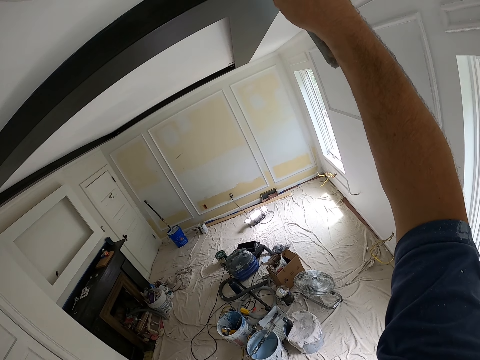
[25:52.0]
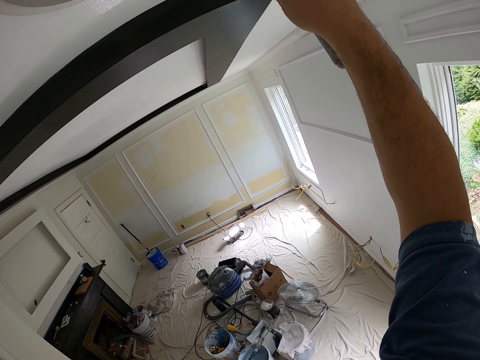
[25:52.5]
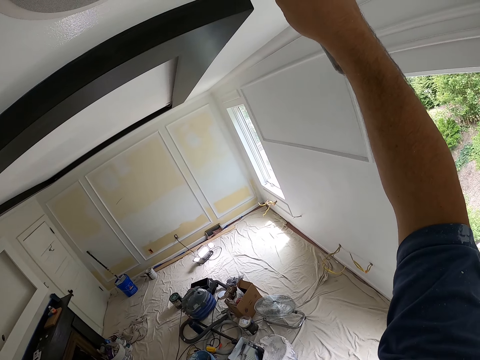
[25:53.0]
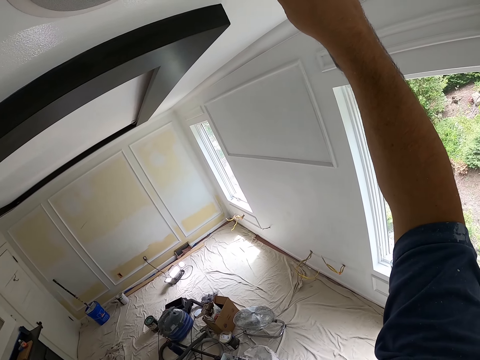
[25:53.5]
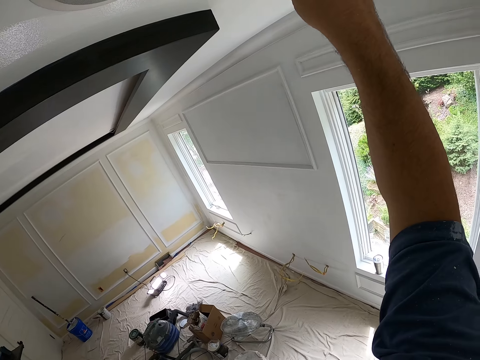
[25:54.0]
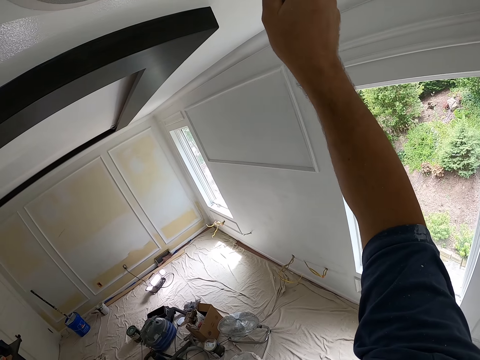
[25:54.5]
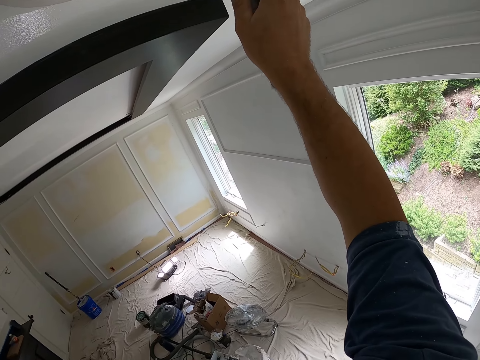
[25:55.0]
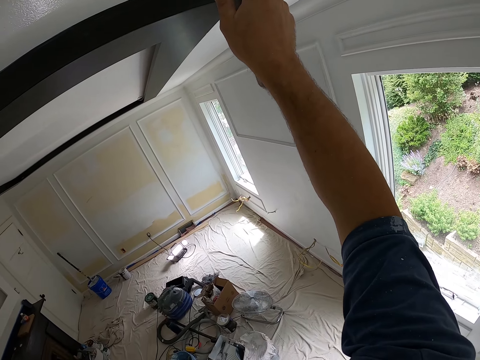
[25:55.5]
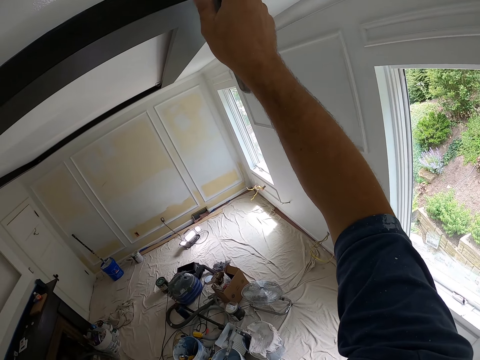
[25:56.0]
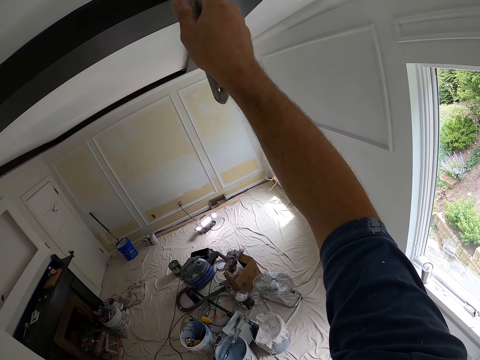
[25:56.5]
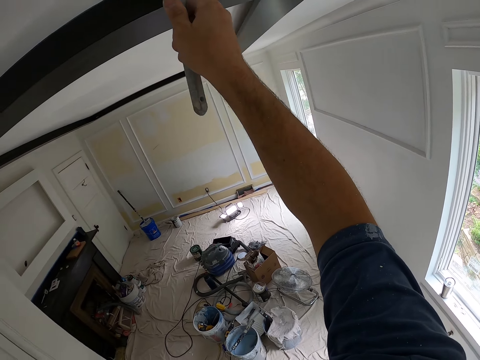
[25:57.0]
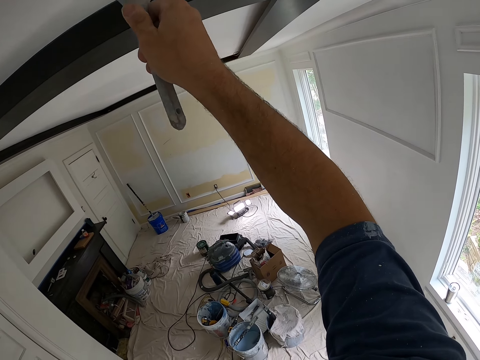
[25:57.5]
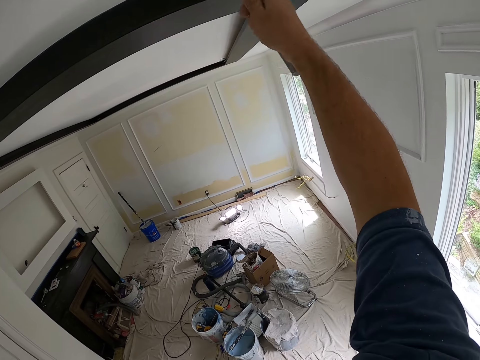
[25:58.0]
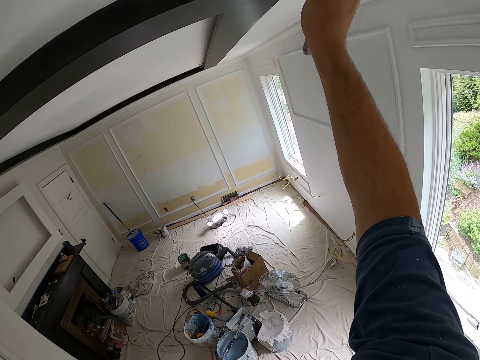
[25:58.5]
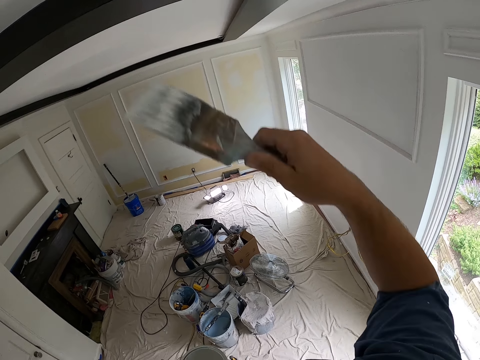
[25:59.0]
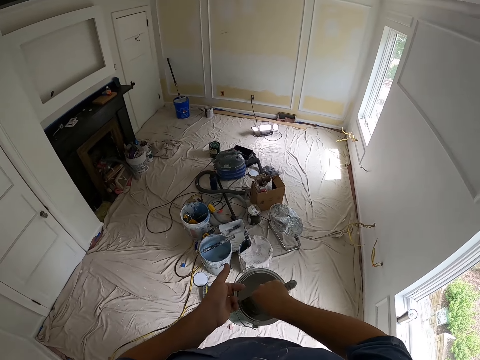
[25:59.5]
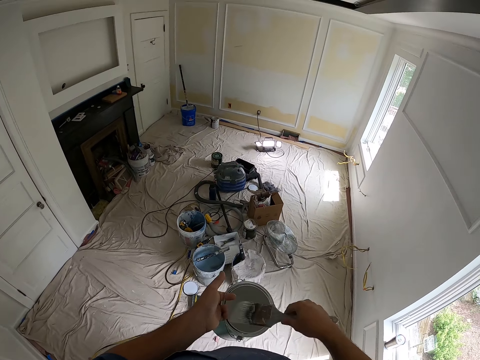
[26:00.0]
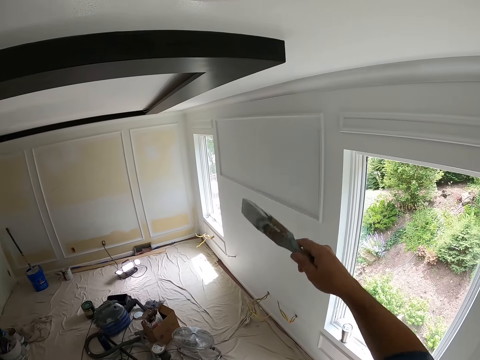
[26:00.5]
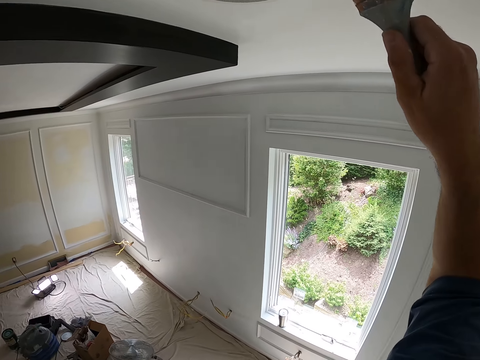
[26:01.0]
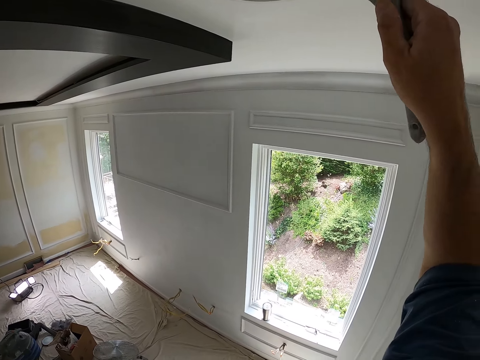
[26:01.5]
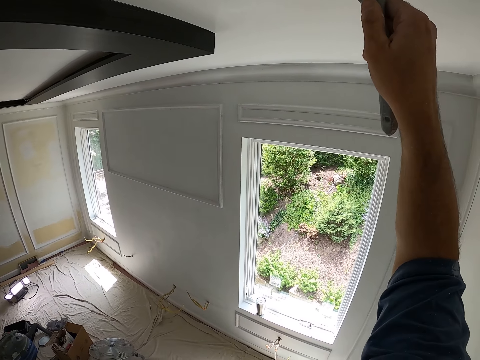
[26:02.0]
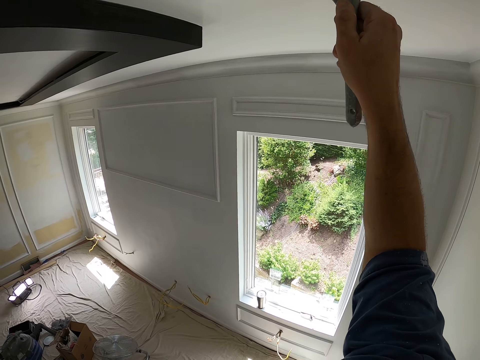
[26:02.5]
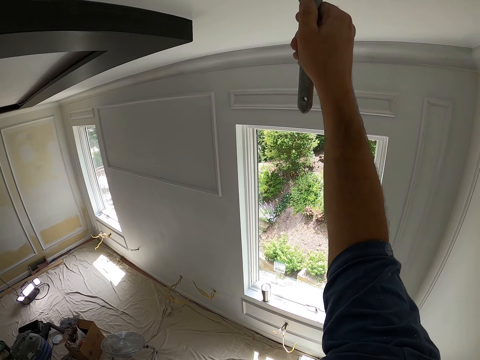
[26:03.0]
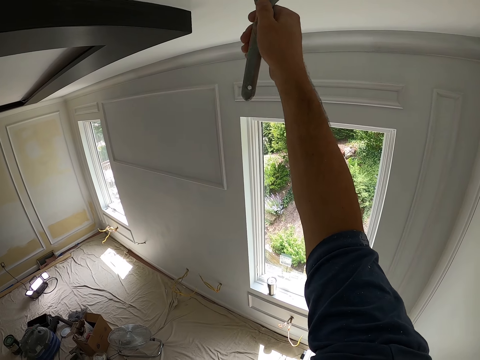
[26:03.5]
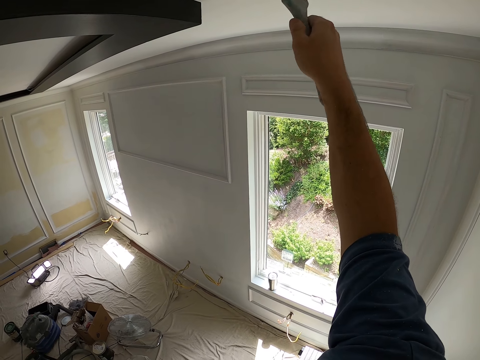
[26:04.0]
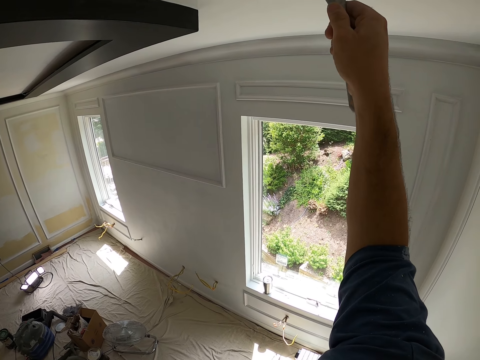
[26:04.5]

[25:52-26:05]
The camera wearer dips the paint brush into the paint can. They remove the paint brush from the paint can. They paint the ceiling with the paint brush.

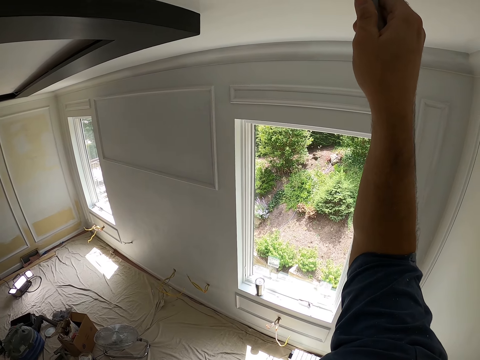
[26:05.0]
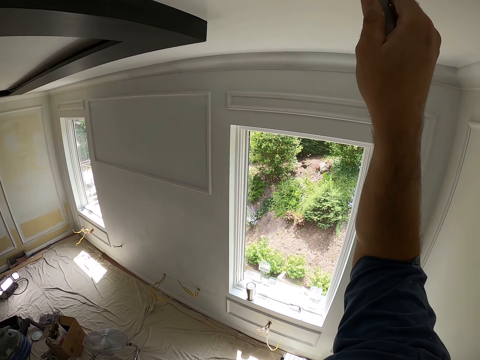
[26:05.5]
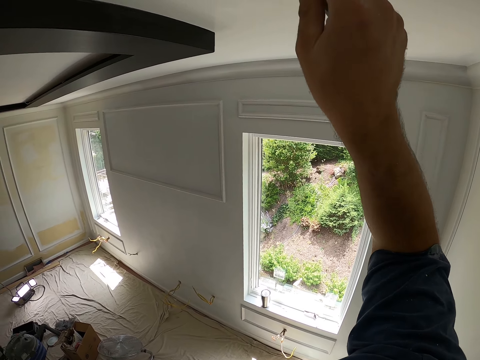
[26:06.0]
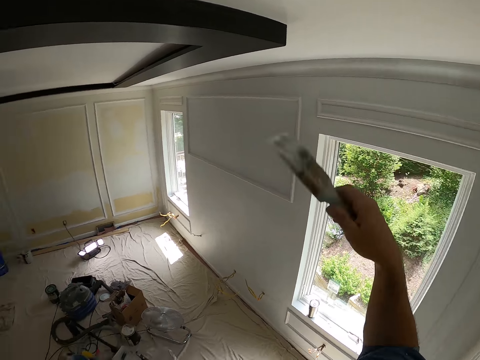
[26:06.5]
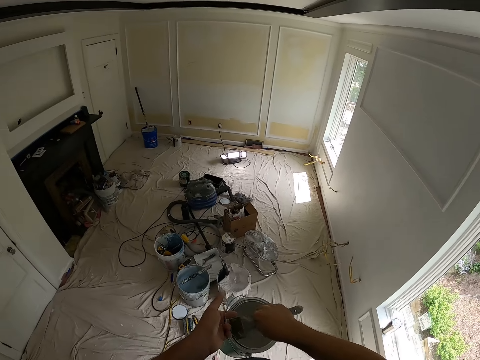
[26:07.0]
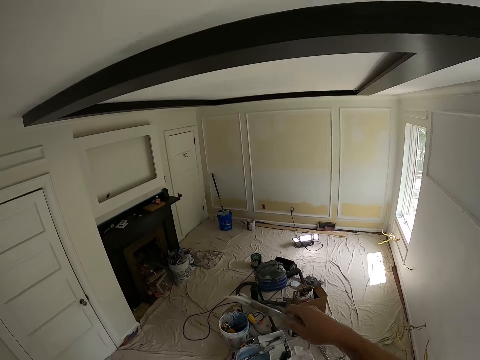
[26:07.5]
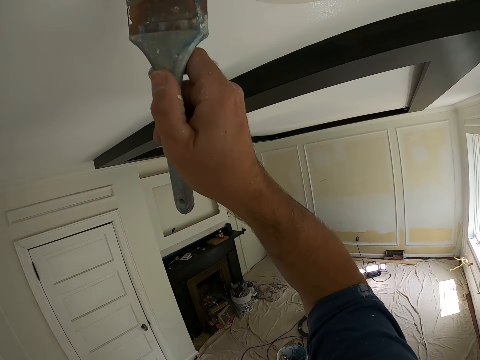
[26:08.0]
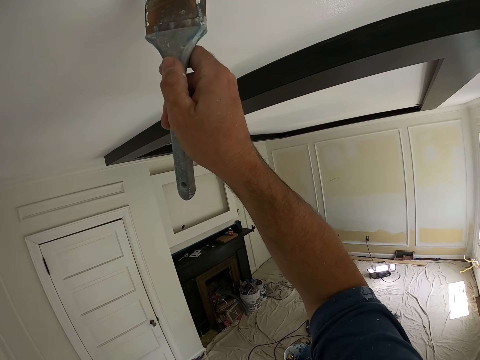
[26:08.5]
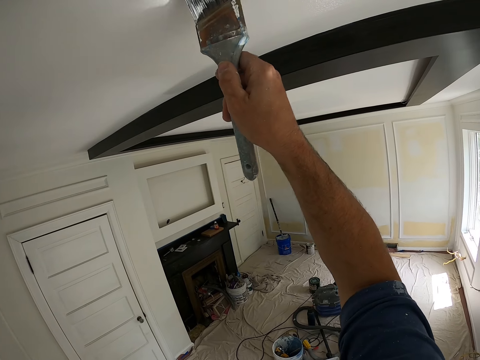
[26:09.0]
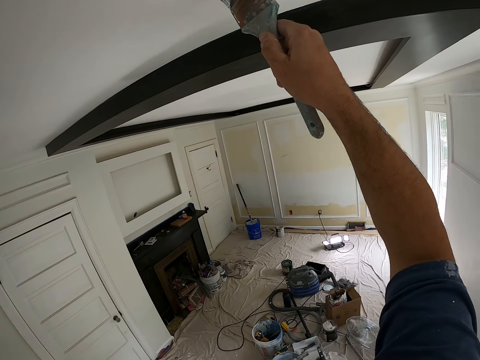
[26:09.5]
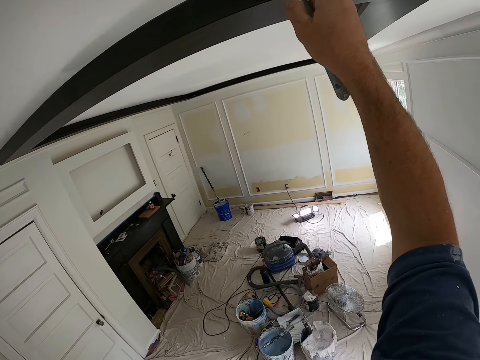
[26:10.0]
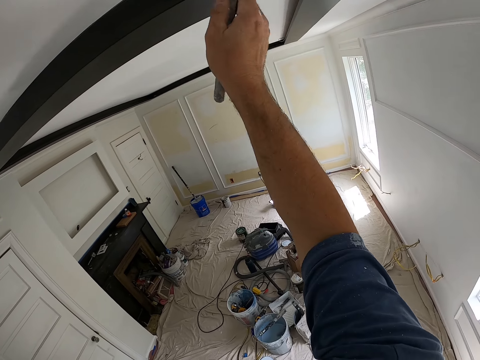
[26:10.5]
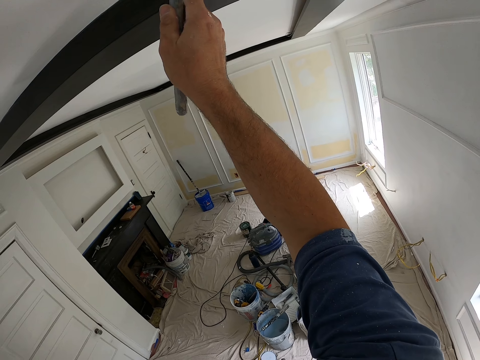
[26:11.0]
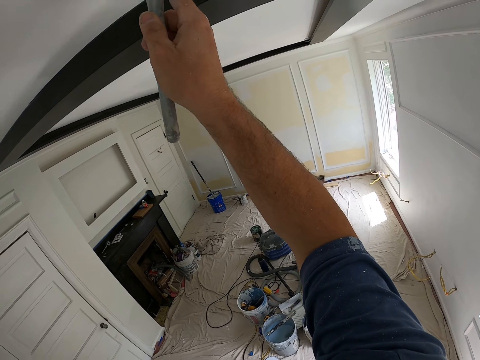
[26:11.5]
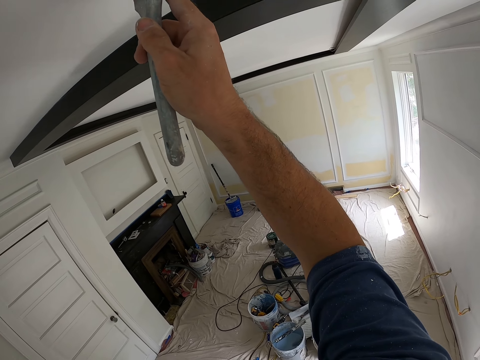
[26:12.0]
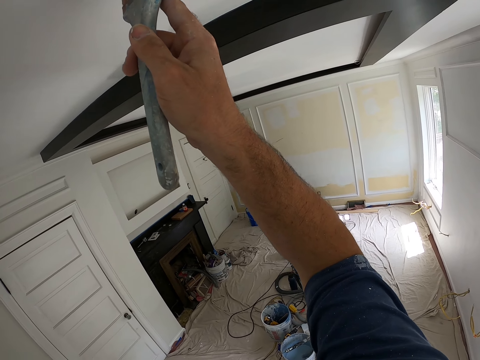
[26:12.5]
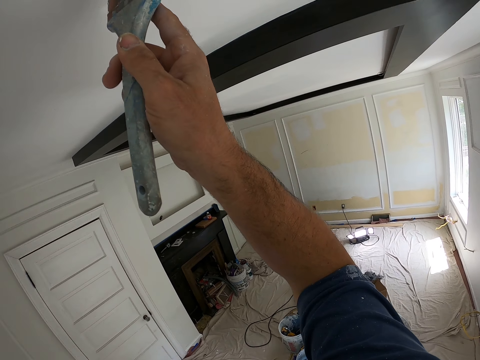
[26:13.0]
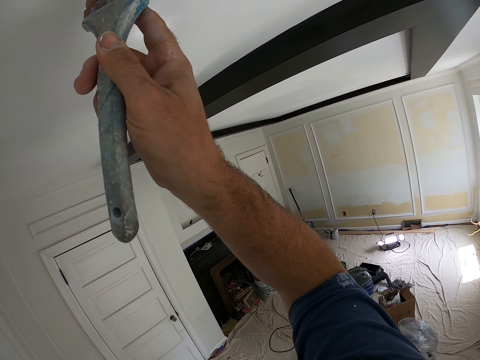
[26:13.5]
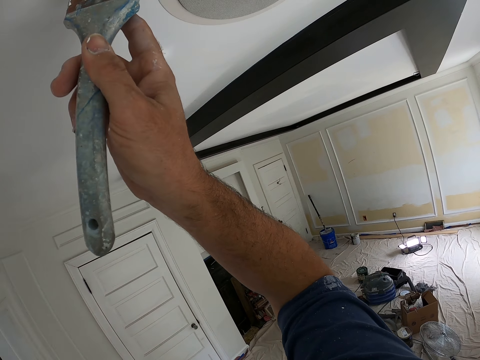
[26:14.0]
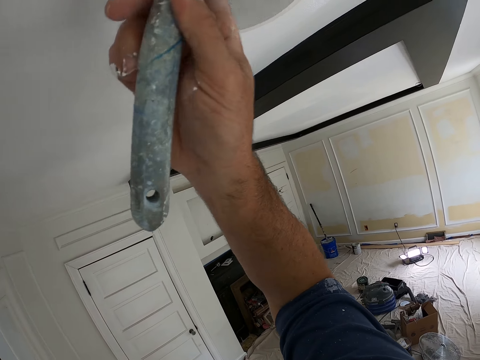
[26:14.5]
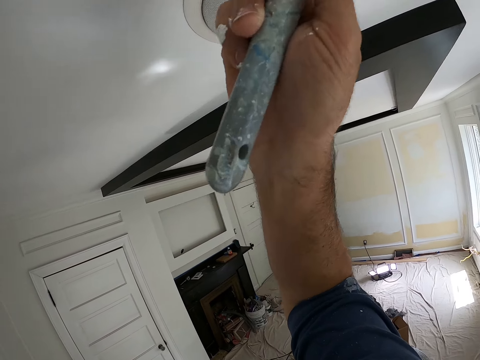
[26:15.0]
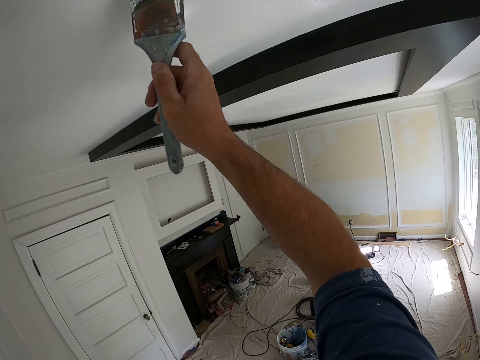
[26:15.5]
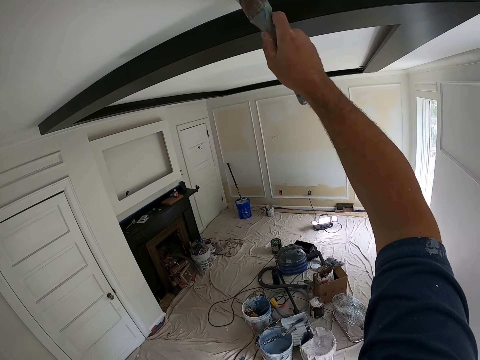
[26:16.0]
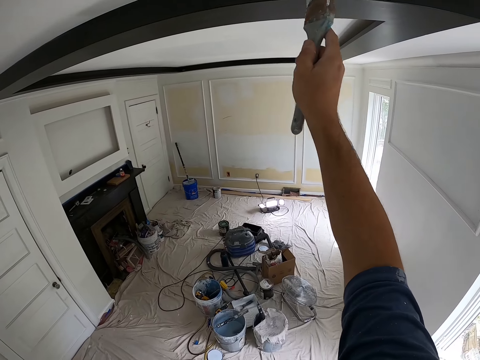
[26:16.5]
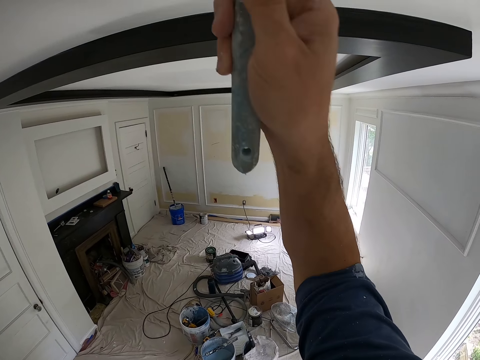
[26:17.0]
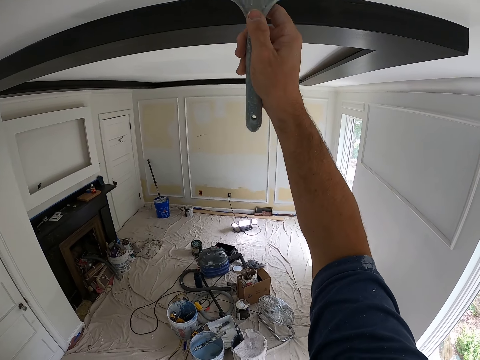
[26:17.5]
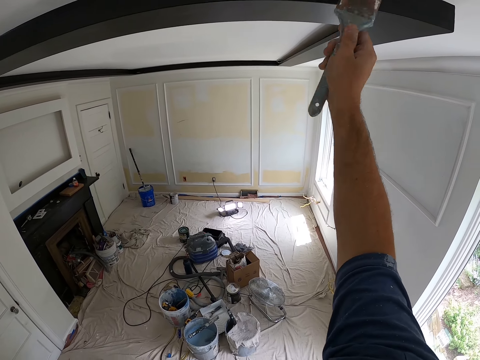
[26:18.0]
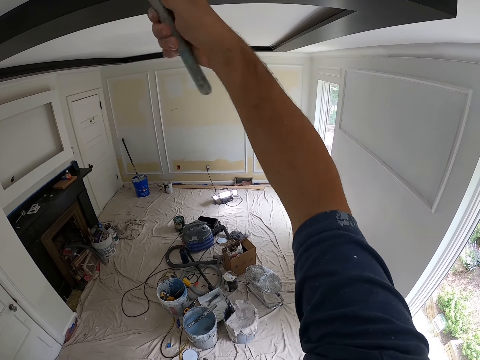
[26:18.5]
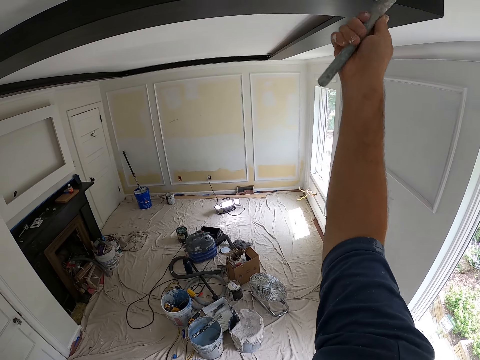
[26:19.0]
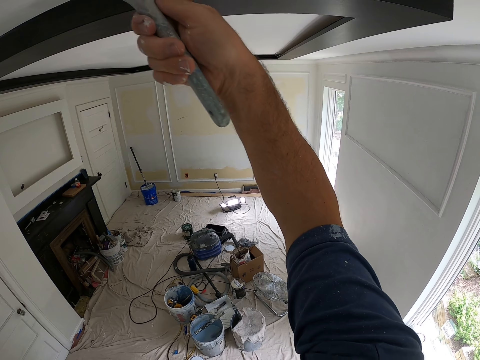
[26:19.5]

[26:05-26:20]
The camera wearer dips the paint brush into the paint can. They remove the paint brush from the paint can. They paint the ceiling with the paint brush.
